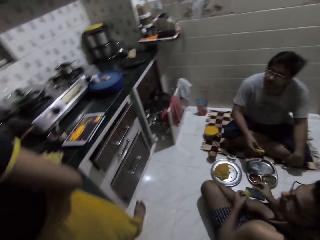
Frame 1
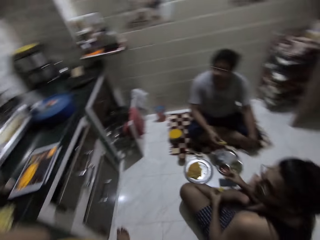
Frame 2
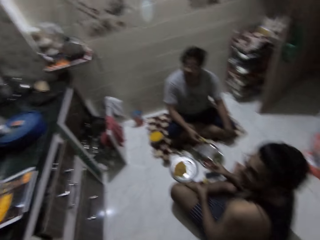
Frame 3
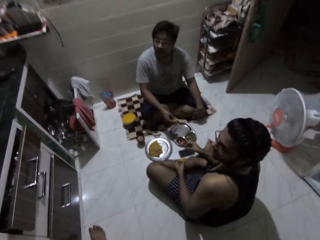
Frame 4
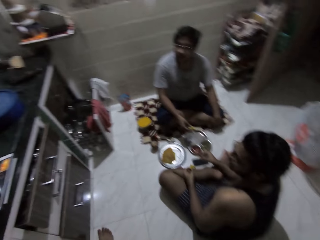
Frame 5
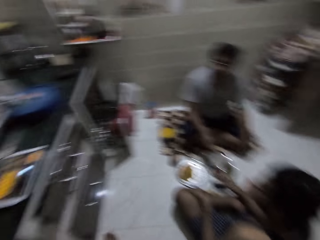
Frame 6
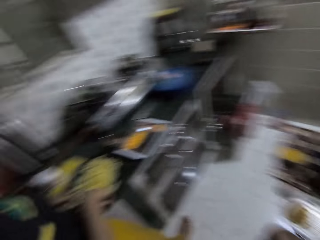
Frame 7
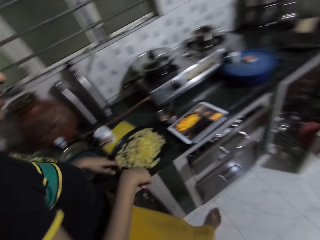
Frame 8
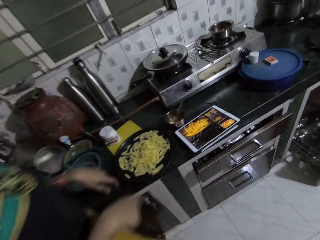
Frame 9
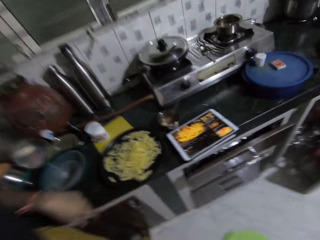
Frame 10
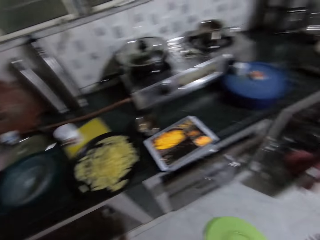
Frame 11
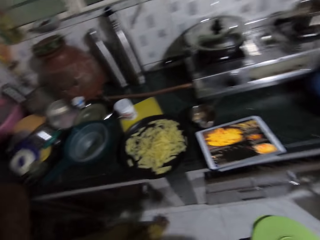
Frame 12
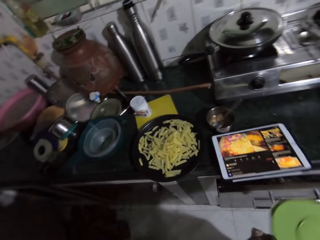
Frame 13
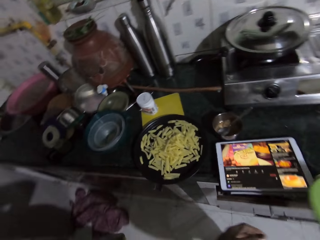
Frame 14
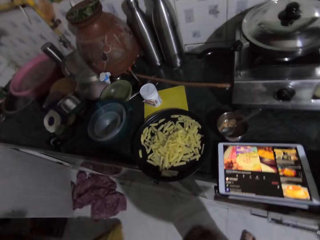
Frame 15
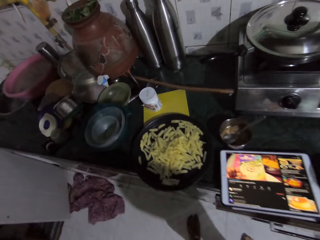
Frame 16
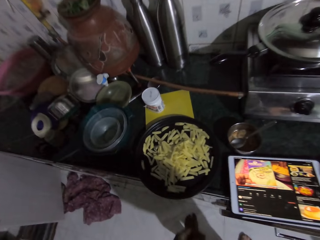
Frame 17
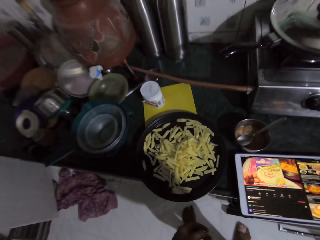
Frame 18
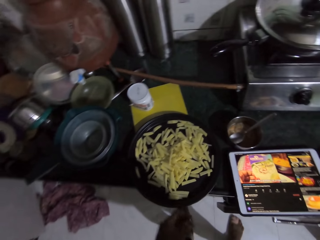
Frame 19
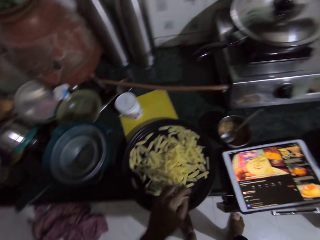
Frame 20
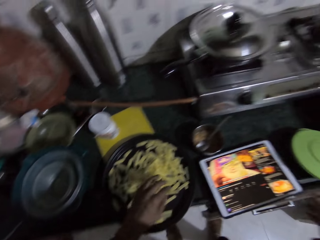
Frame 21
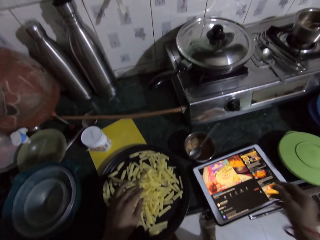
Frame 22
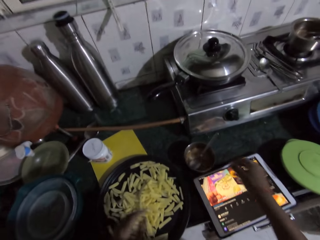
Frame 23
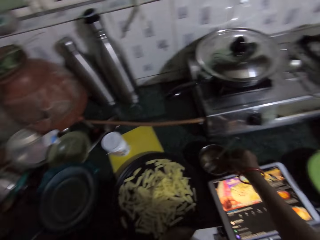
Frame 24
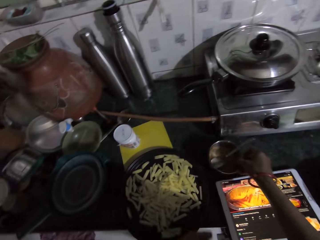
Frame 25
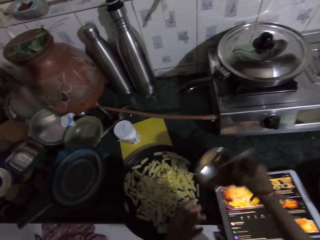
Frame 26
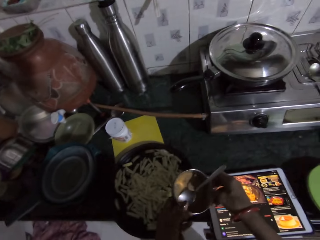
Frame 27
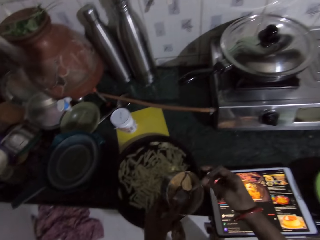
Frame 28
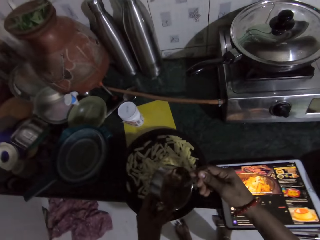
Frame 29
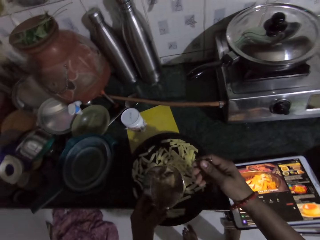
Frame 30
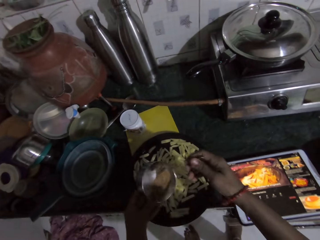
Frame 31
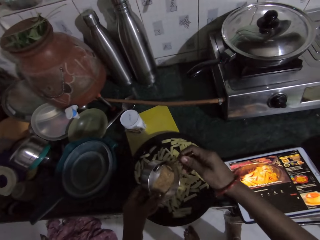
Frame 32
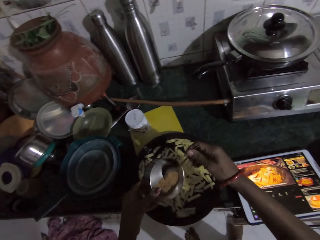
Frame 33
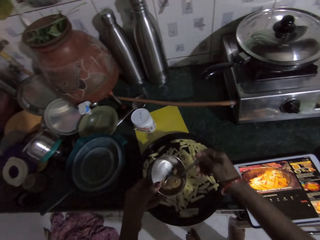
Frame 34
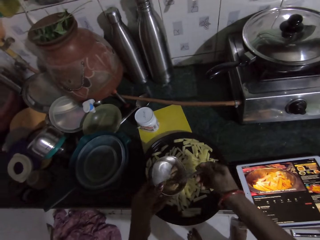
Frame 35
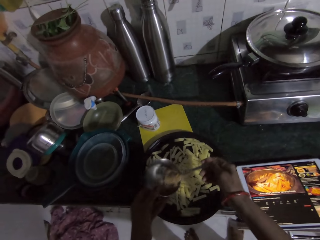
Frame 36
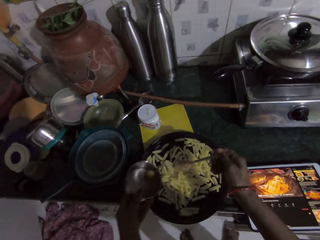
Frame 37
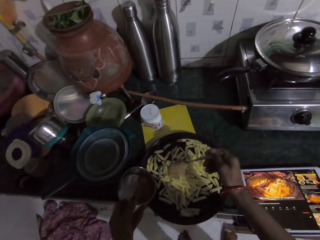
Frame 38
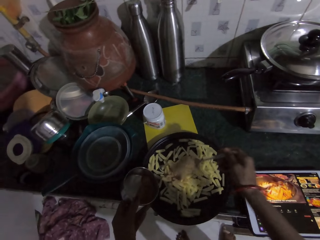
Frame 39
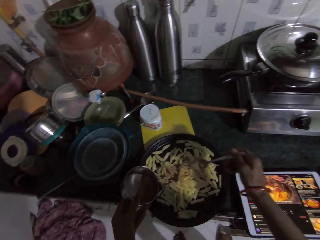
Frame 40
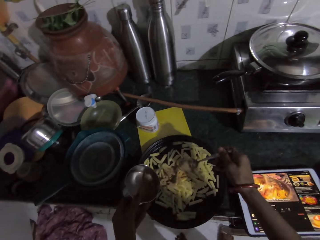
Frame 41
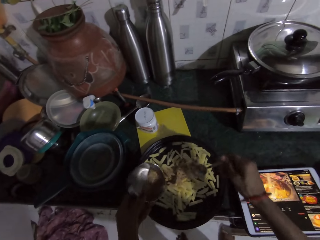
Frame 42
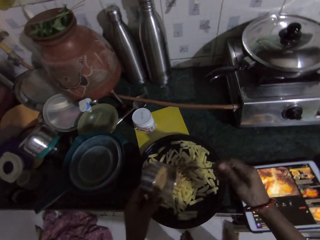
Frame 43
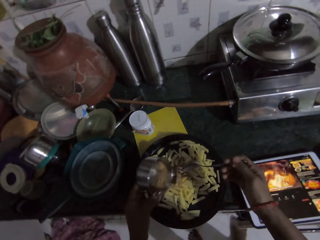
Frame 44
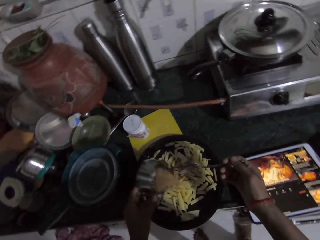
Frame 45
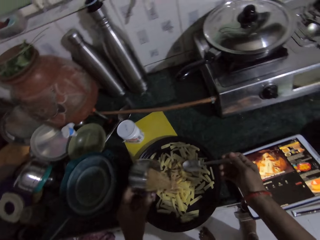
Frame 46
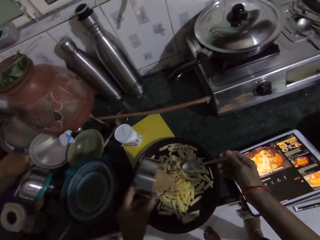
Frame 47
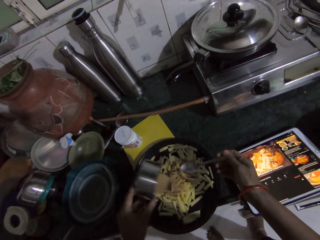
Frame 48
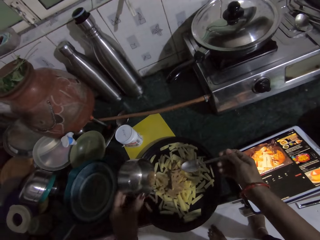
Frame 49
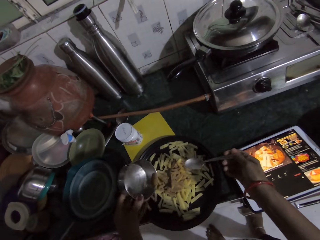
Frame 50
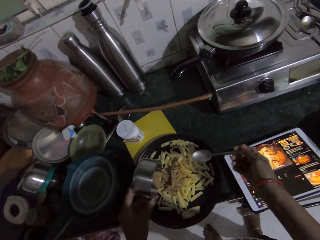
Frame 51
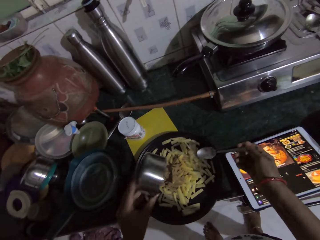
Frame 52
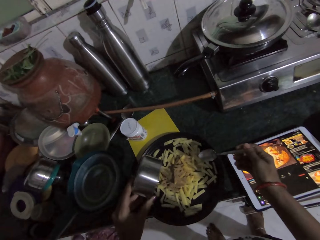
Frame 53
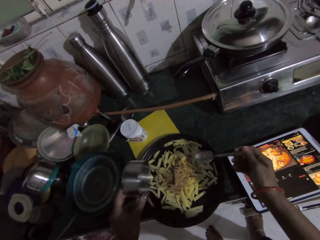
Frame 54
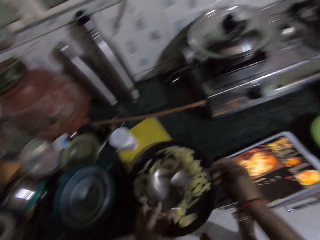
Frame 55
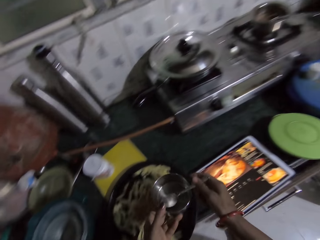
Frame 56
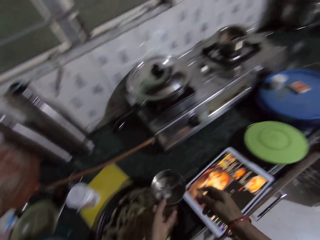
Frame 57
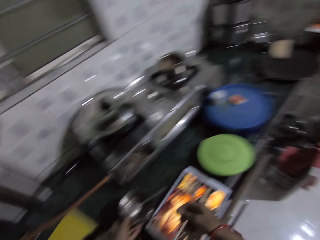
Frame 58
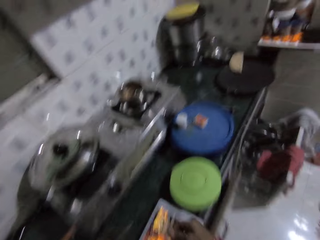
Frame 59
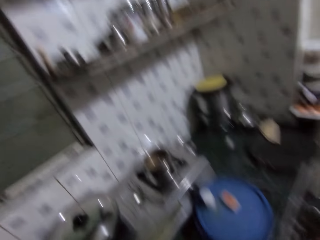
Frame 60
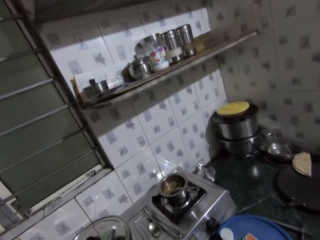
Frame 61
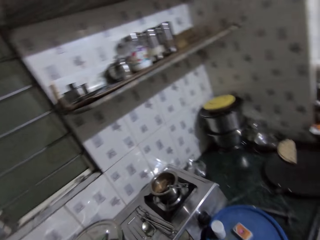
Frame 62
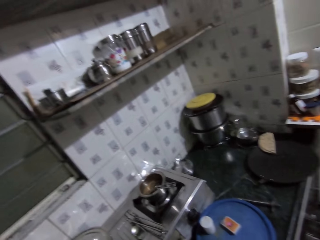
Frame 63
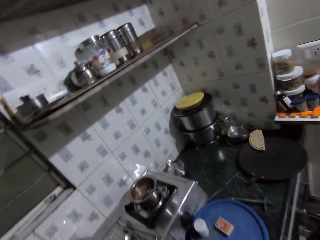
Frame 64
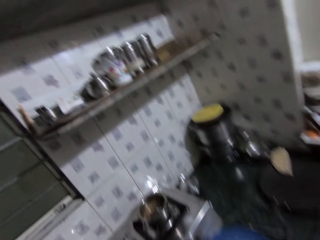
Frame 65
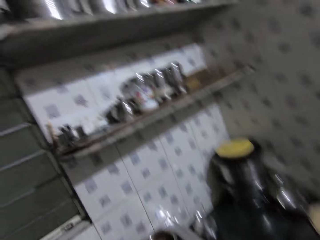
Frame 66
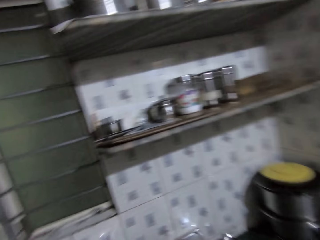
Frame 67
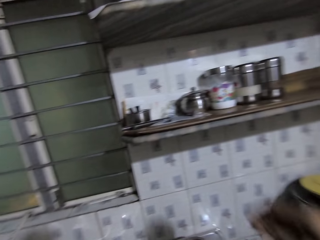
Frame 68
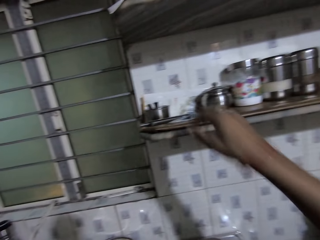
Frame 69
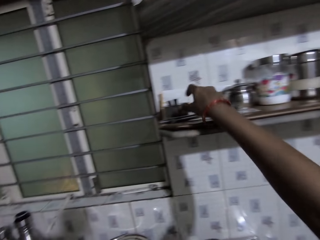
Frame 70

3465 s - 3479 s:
The camera wearer talks to a person. She puts the plate in her right hand on the countertop. She adjusts potato chips on the tray on the countertop with her left hand. She picks up the container on the countertop with her right hand. She passes the container from her right hand to her left hand. She holds the spoon in the container with her right hand. She scoops seasoning in the container in her left hand with the spoon in her right hand. She pours the seasoning in the spoon on the potato chips in the tray on the countertop. She pours seasoning from the container in her left hand on the potato chips in the tray on the countertop. She drops the spoon in her right hand in the container in her left hand. She puts the container in her left hand on the countertop.

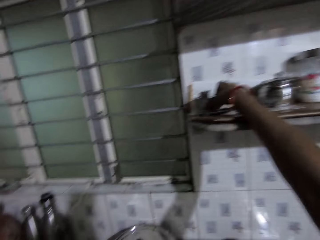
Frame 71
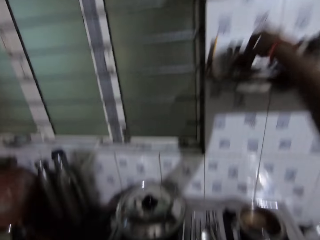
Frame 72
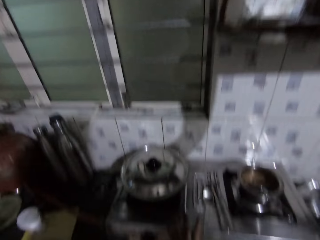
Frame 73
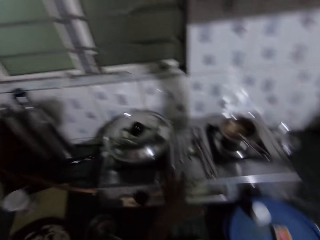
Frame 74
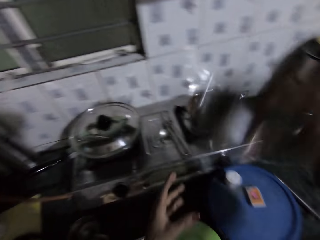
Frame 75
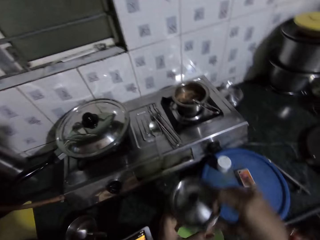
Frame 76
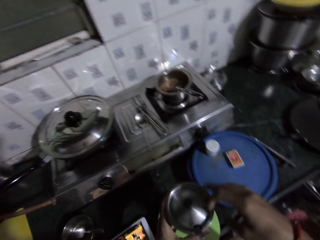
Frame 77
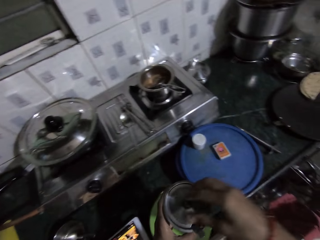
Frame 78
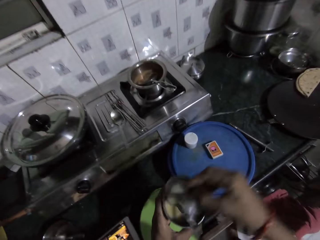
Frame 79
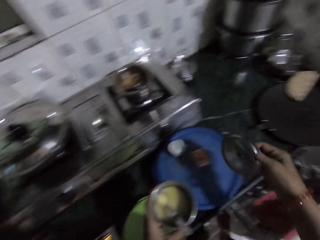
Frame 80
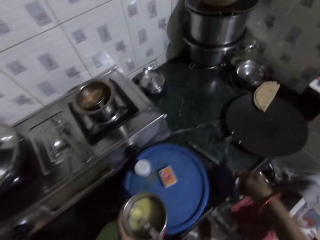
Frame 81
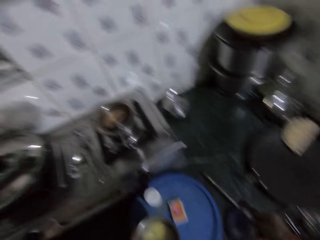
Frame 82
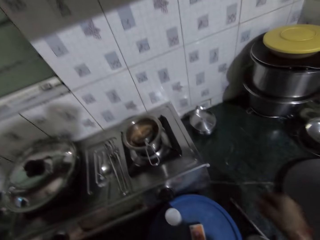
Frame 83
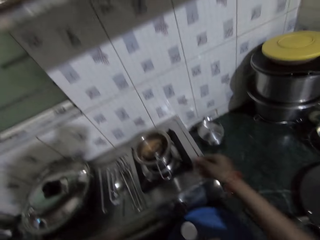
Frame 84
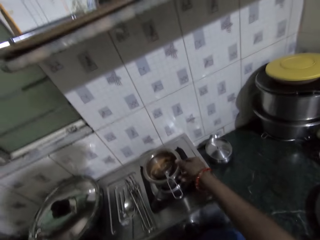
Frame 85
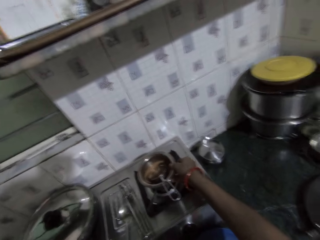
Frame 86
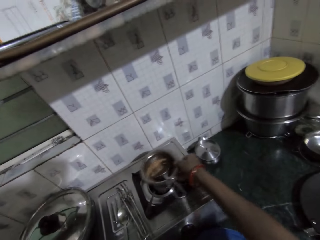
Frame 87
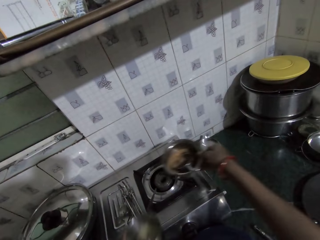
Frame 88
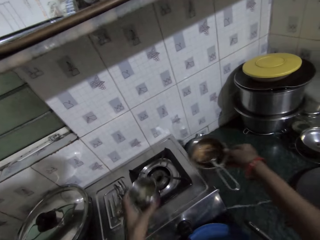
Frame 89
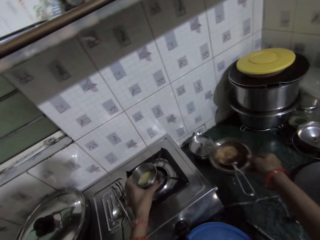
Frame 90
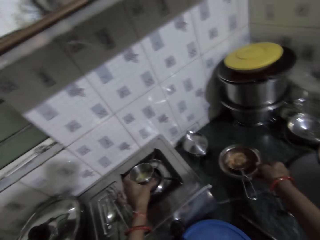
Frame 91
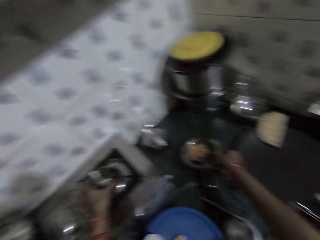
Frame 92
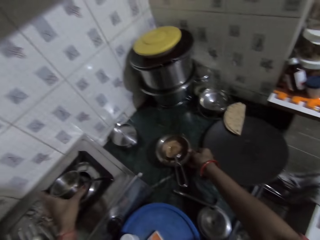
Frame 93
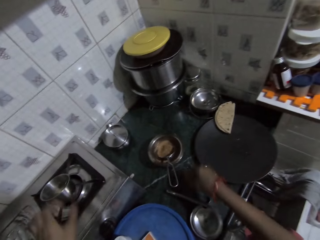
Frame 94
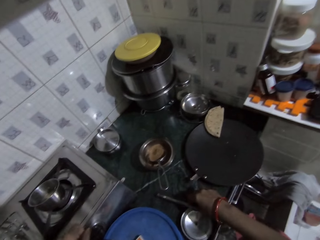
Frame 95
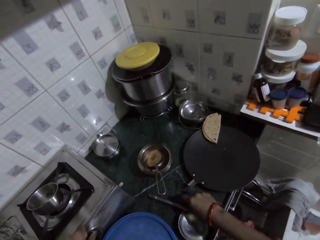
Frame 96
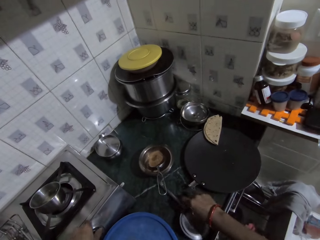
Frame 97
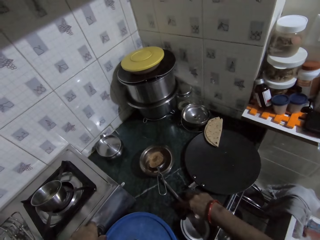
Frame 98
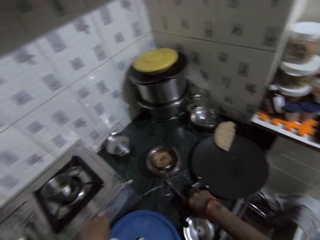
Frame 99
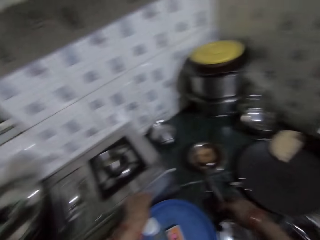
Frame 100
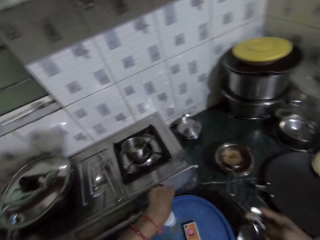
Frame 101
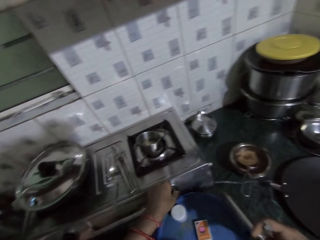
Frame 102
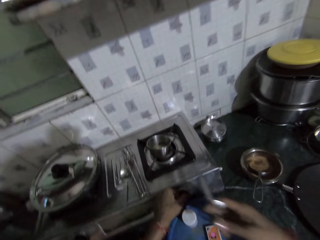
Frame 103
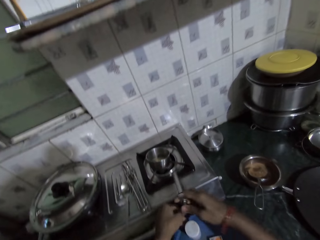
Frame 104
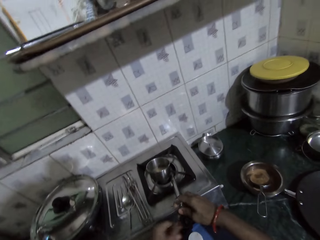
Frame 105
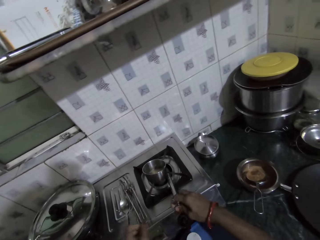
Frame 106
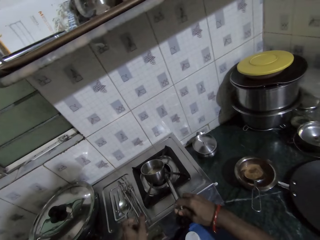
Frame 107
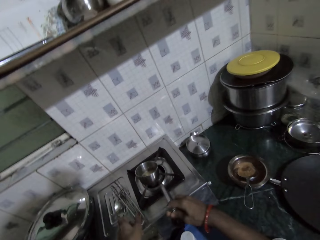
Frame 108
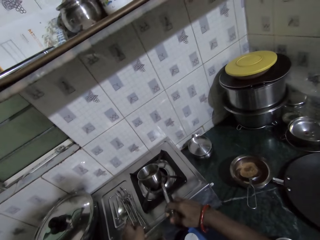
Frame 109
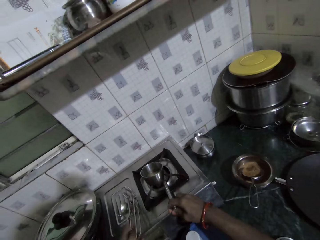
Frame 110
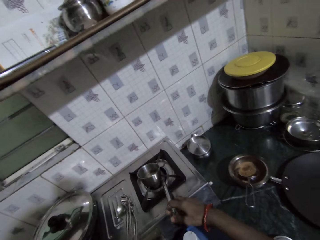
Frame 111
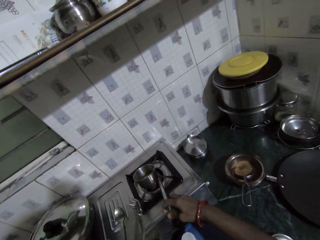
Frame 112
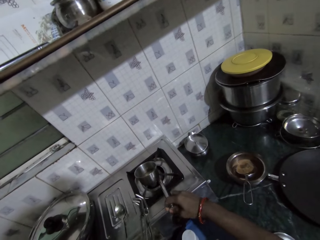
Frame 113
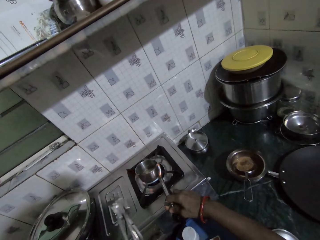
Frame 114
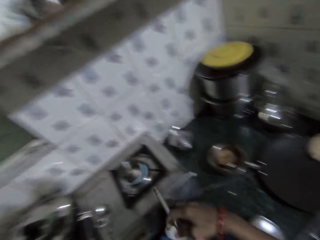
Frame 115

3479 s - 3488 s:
The camera wearer picks a container on the wall shelf with her right hand. She passes the container from her right hand to her left hand. She opens the lid of the container with her right hand. She puts the lid in her right hand on the countertop. She picks the pot and pot lifter on the gas cooker with her right hand. She puts the container in her left hand on the gas cooker. She puts the pot and pot lifter in her right hand on the countertop. She picks up a gas lighter on the countertop with her right hand. She adjusts a knob on the gas cooker with her left hand. She ignites the gas cooker with the gas lighter in her right hand. She picks up a pot lifter on the gas cooker with her left hand.
